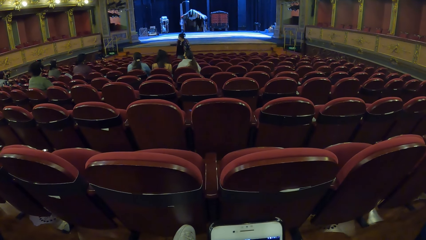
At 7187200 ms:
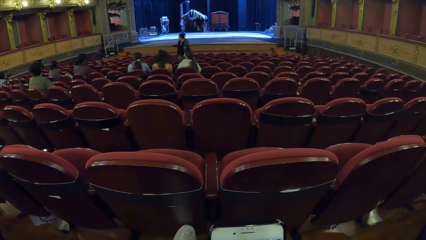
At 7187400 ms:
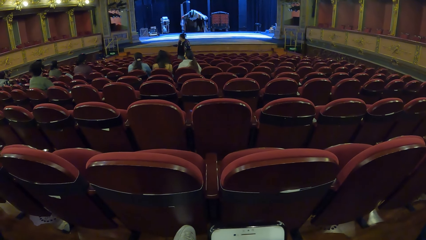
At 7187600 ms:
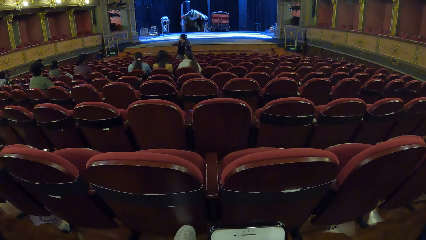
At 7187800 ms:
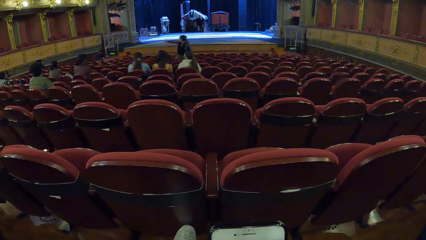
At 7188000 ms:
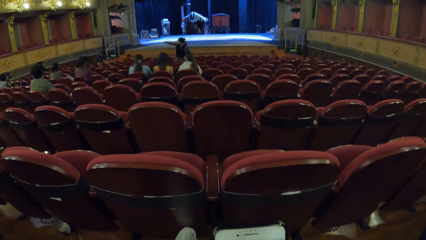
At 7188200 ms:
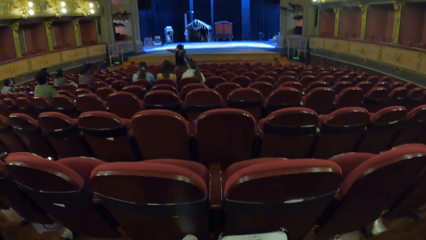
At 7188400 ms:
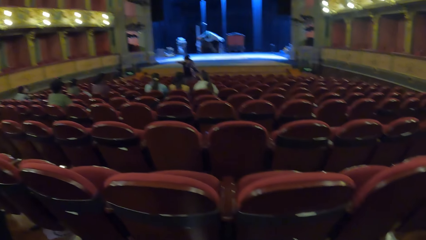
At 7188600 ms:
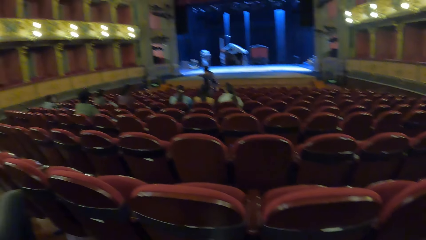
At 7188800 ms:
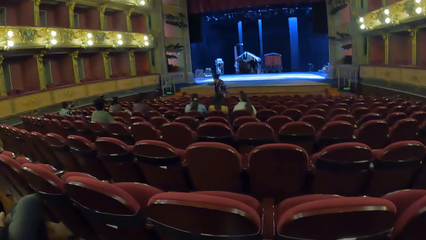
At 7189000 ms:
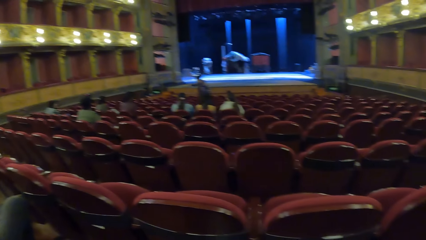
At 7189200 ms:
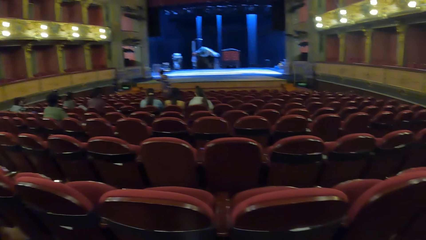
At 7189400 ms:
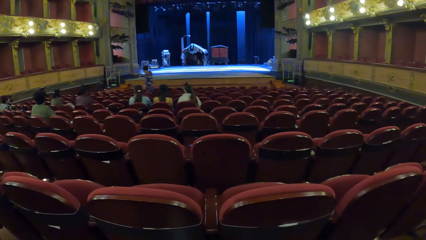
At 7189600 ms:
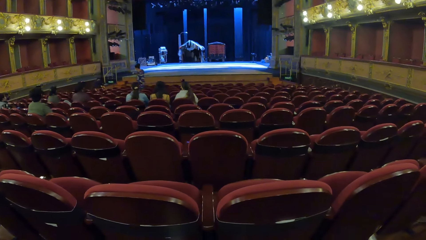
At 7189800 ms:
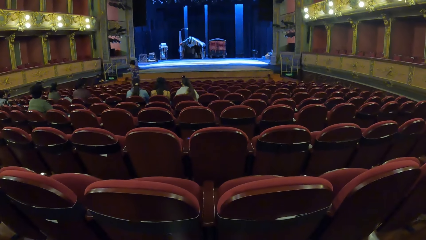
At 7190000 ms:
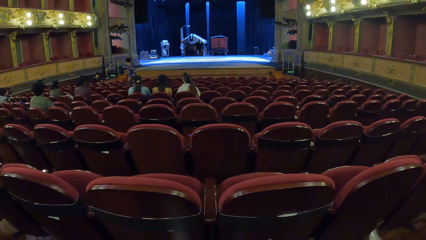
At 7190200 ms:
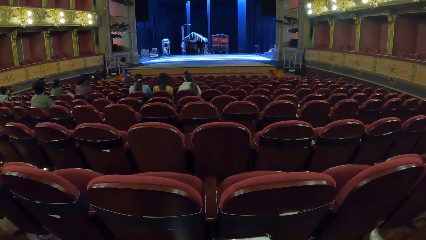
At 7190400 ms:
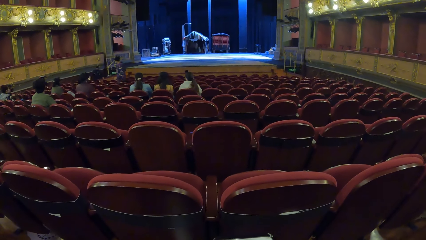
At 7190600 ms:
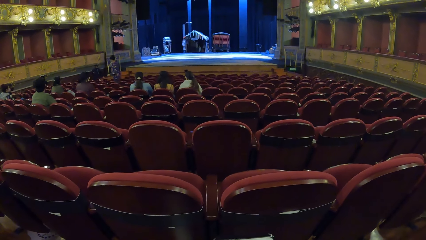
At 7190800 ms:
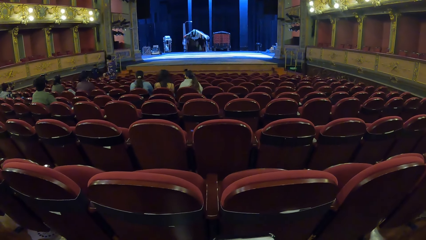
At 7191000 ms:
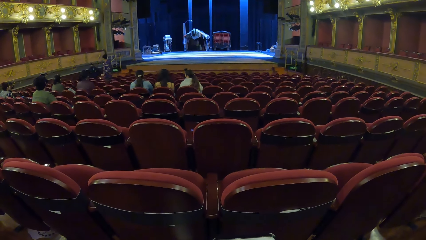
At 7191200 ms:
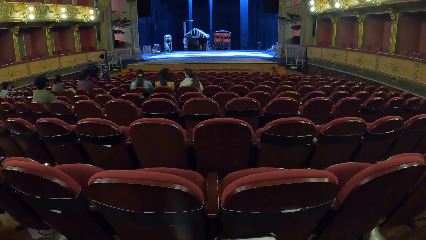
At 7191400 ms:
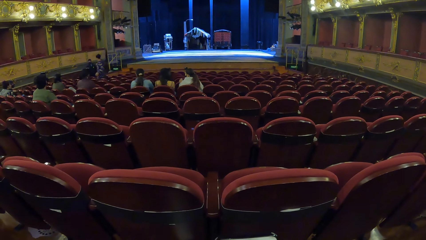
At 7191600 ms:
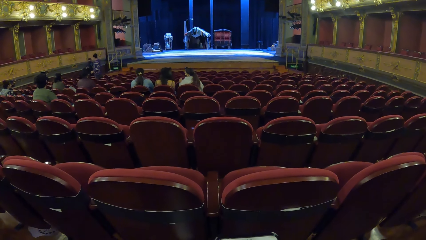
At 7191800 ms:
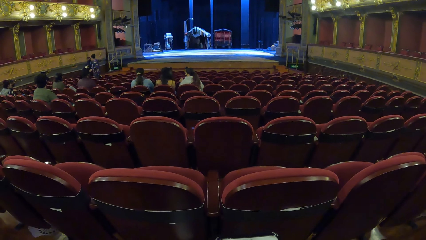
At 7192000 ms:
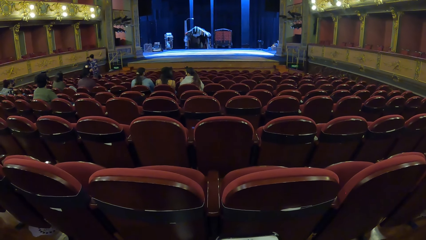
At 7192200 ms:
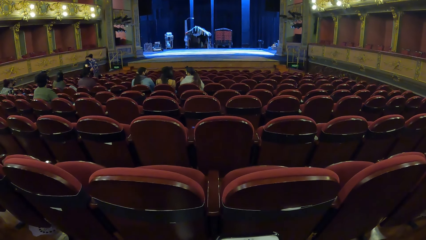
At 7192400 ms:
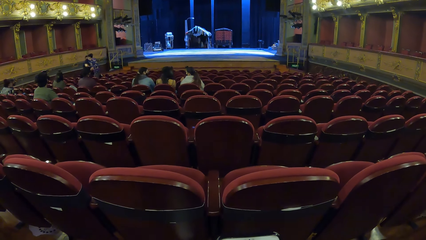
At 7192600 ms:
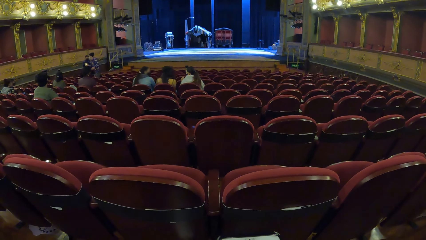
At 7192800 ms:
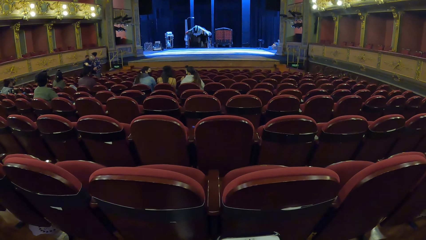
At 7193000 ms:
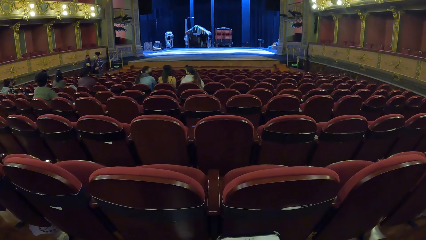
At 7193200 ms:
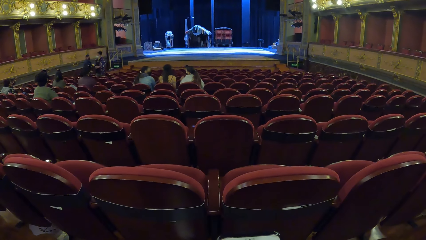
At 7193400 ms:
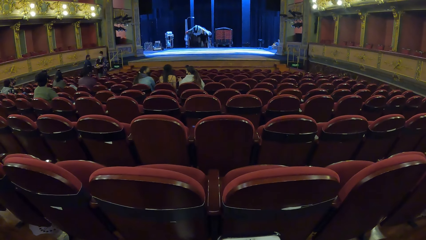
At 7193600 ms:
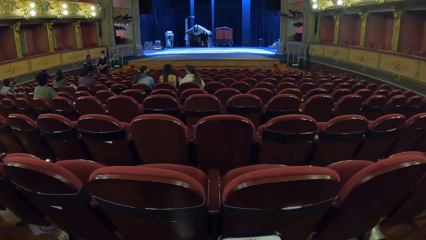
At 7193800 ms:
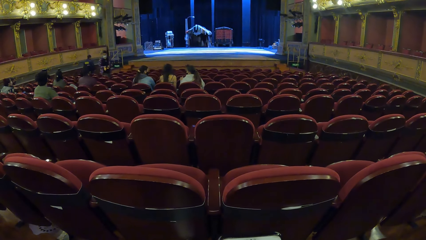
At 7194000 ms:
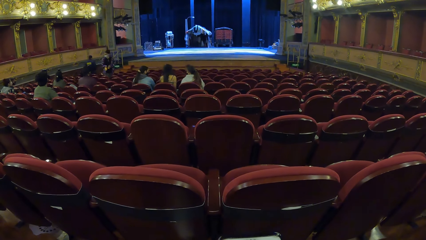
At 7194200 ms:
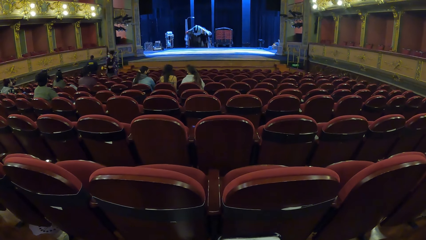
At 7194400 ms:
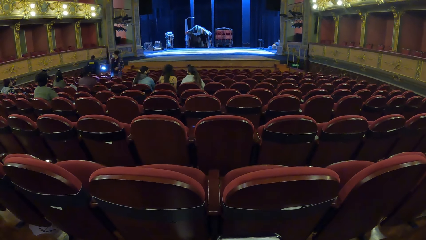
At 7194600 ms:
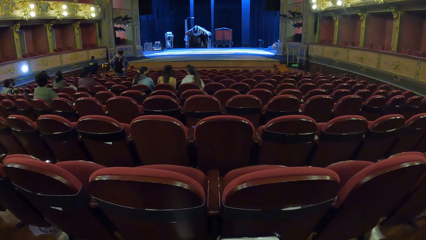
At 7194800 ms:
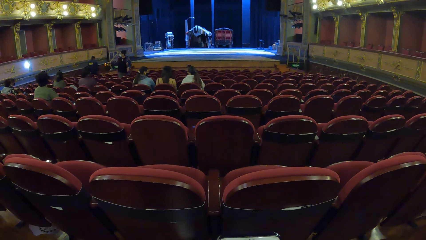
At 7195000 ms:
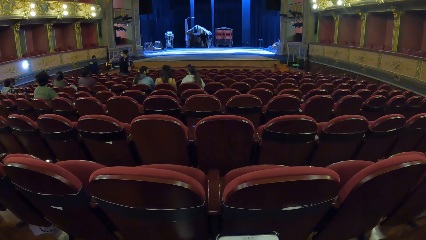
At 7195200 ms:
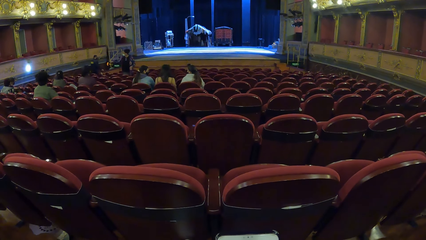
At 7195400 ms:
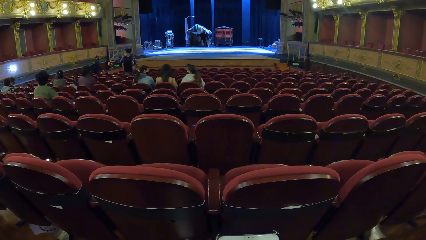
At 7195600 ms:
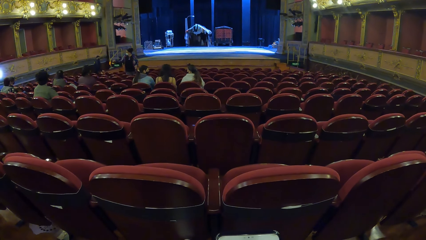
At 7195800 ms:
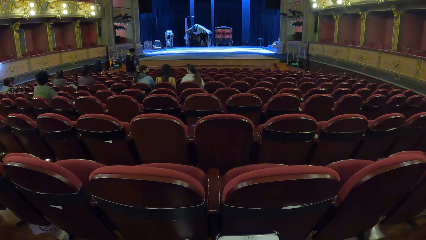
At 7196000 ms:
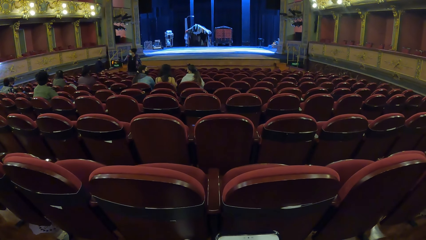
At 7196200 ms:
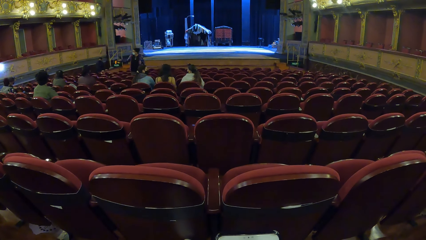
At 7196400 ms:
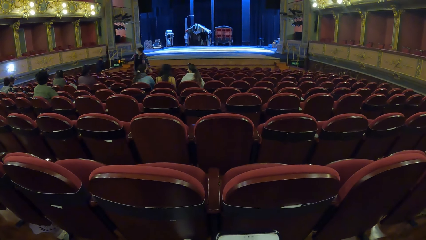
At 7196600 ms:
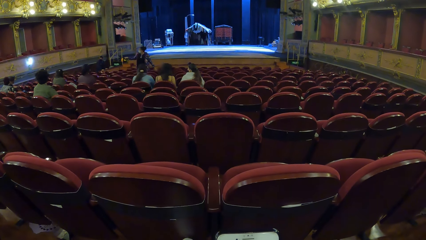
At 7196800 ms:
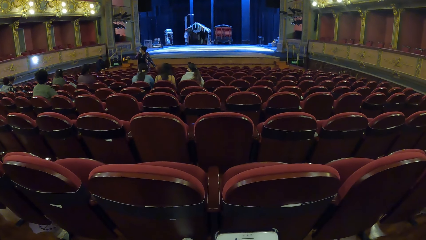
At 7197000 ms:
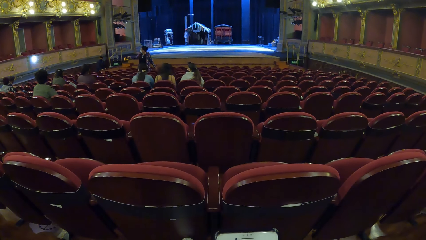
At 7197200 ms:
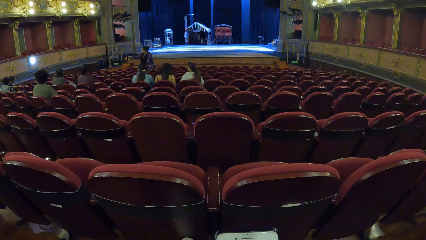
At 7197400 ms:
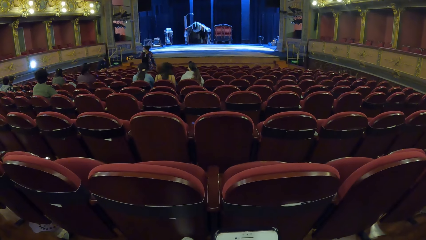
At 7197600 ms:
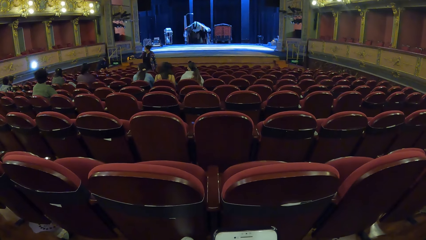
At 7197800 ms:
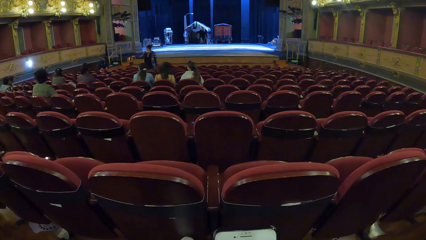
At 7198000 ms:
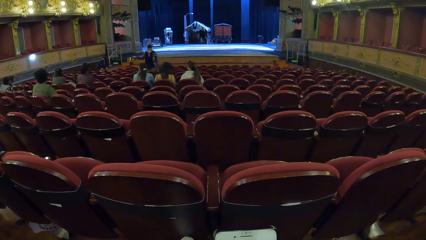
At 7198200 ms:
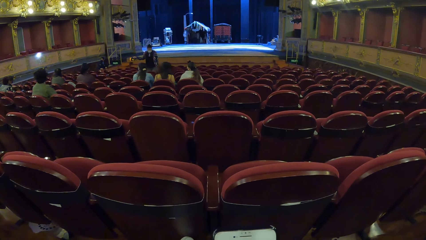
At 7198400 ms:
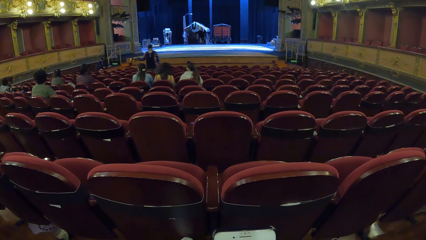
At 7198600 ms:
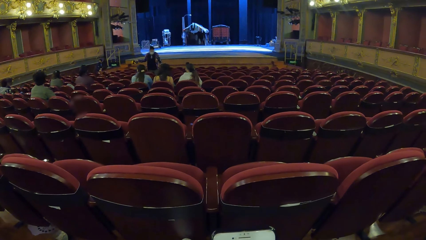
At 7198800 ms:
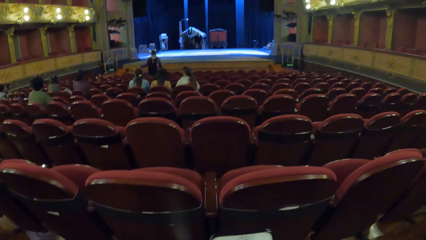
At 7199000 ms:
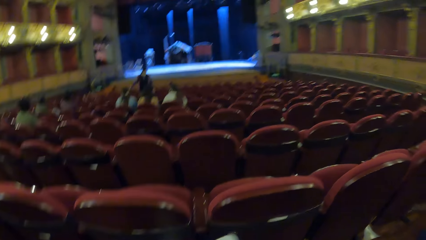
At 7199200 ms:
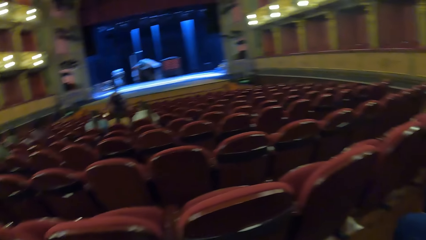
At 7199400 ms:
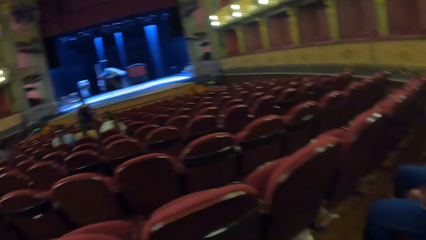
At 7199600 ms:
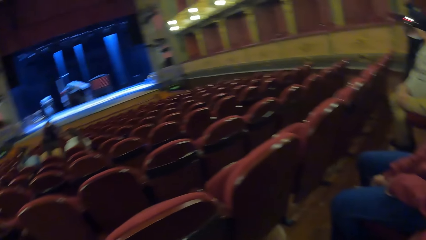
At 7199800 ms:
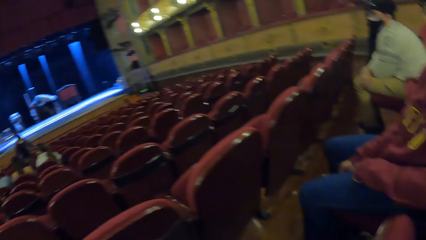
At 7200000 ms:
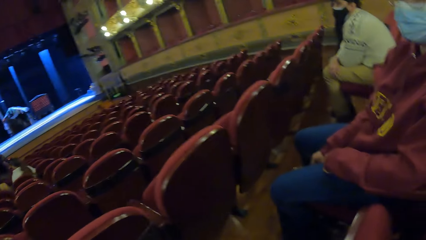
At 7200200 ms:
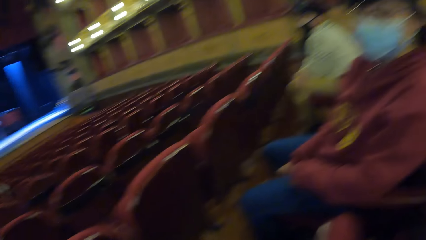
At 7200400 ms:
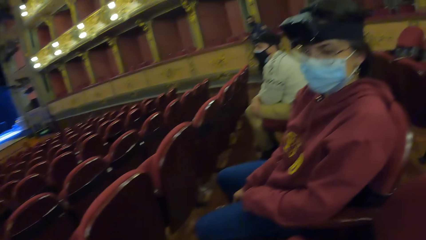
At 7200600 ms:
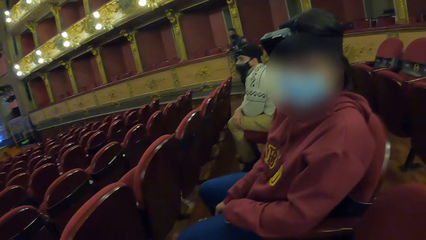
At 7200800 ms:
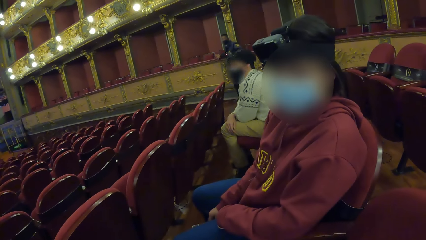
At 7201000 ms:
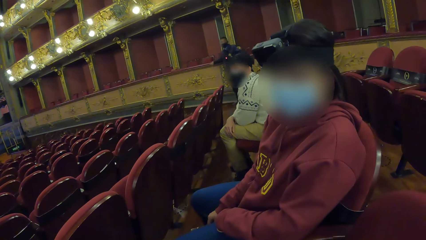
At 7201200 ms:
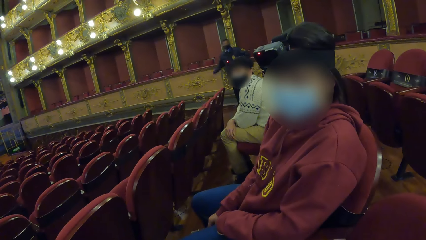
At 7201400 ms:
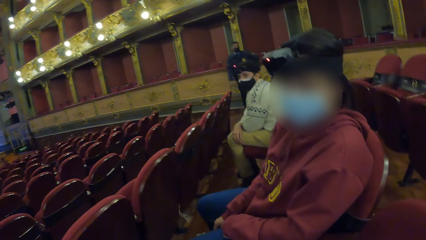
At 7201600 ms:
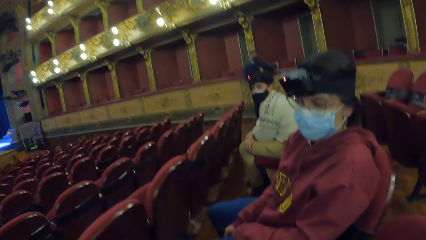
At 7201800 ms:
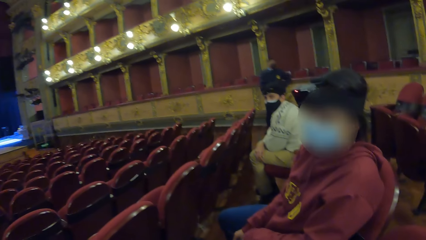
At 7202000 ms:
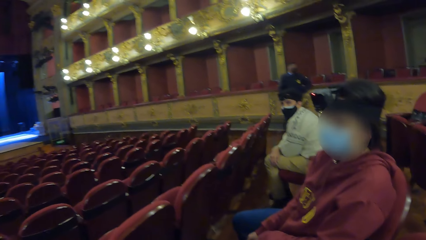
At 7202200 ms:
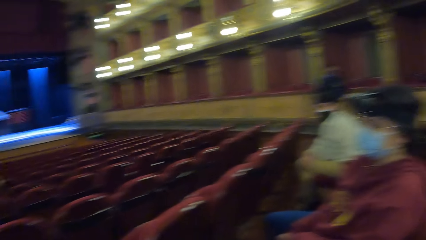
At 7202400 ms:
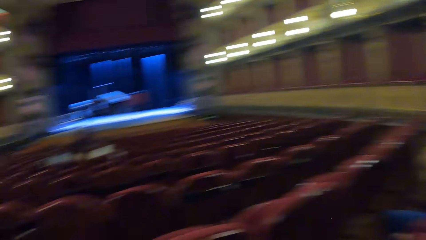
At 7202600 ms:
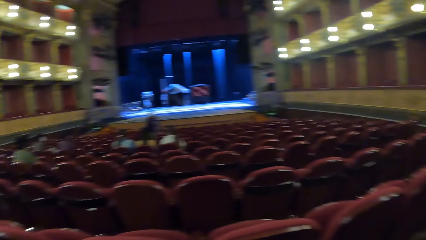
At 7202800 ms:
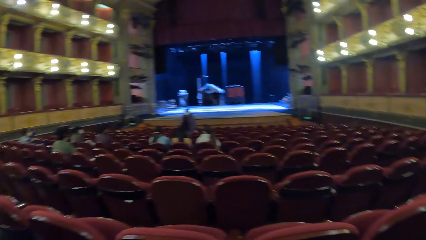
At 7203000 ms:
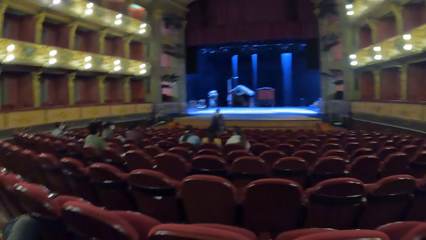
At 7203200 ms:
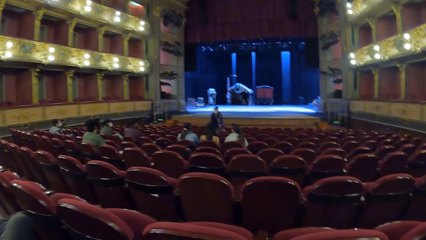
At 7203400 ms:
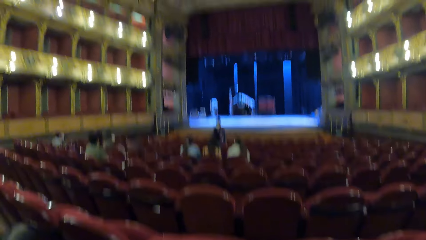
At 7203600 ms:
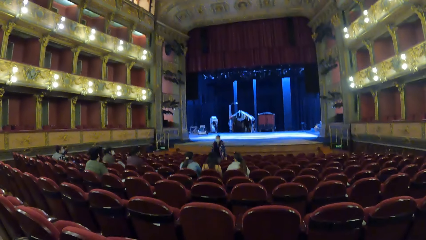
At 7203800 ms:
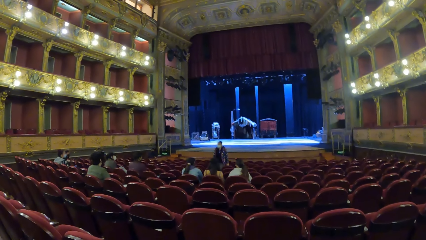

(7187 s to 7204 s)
The woman collects the flashlight from the man with her right hand. The woman adjusts the flashlight with her left hand. The woman flashes the flashlight in her right hand on the theatre wall. The camera wearer converses with another woman in the theatre. They look around the conference house.
